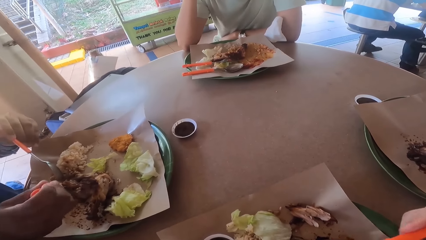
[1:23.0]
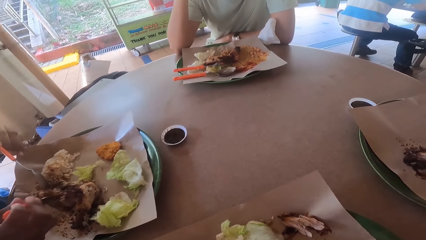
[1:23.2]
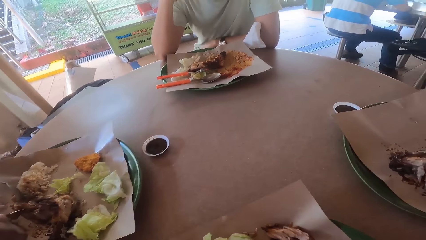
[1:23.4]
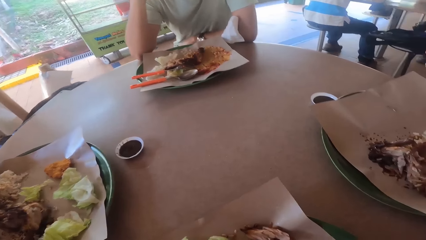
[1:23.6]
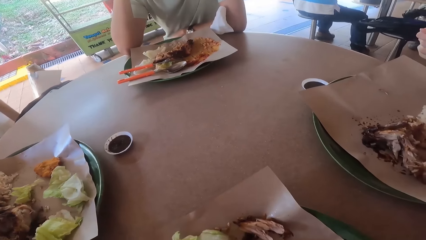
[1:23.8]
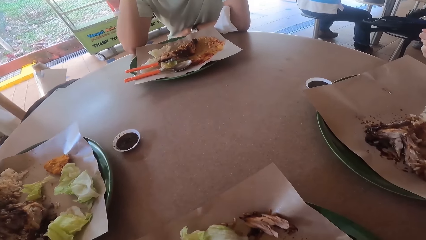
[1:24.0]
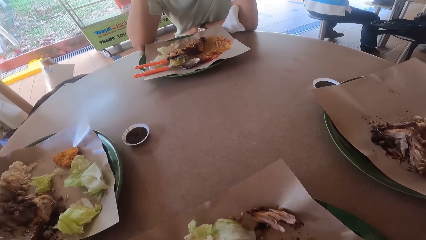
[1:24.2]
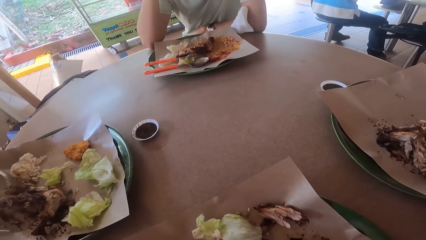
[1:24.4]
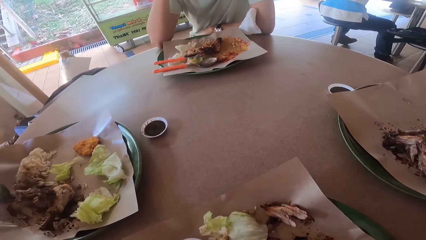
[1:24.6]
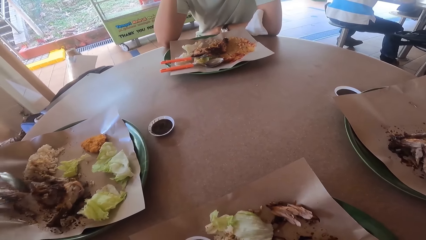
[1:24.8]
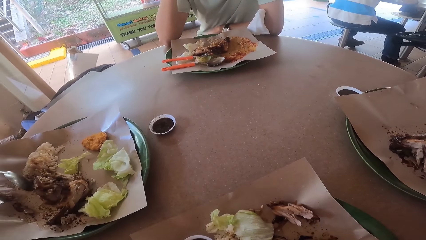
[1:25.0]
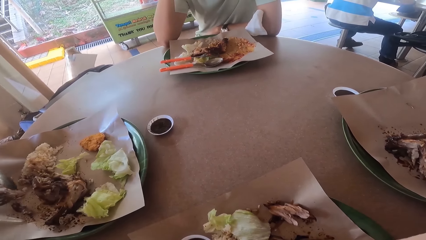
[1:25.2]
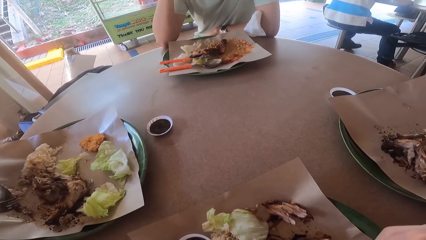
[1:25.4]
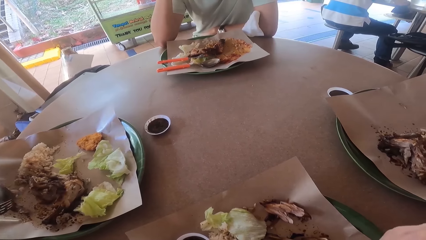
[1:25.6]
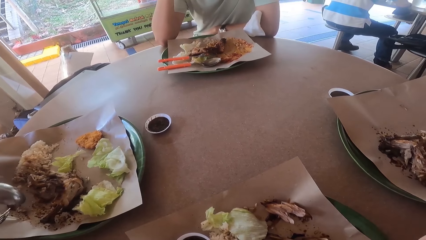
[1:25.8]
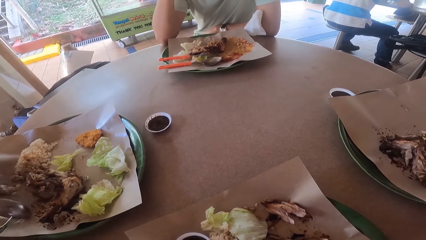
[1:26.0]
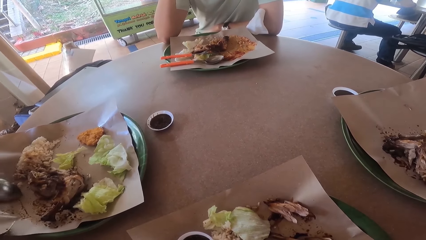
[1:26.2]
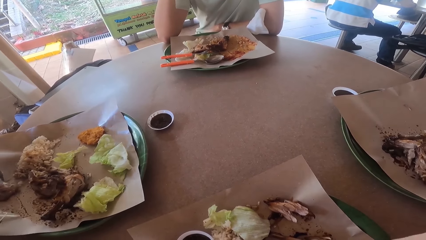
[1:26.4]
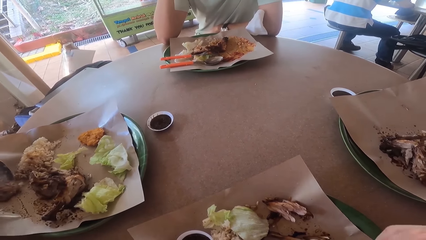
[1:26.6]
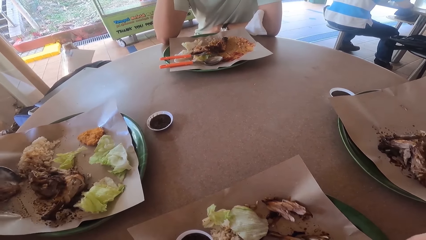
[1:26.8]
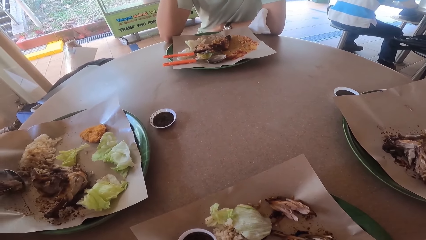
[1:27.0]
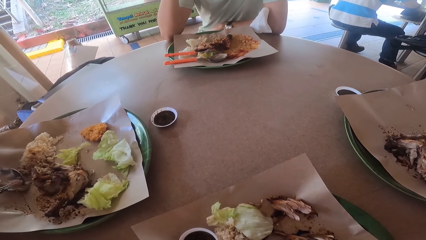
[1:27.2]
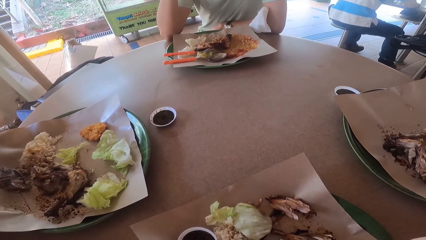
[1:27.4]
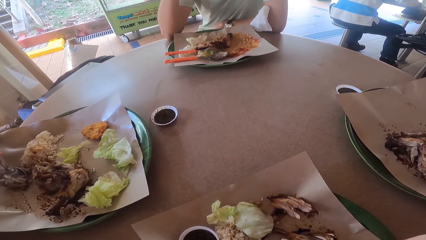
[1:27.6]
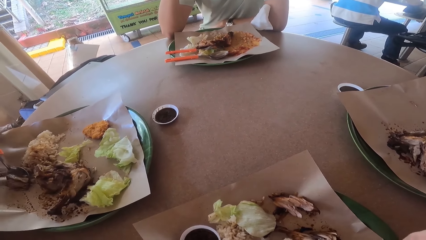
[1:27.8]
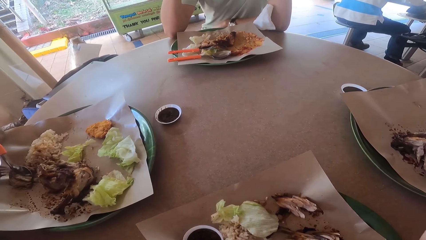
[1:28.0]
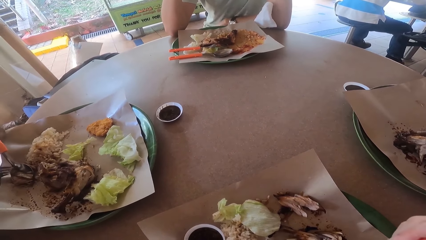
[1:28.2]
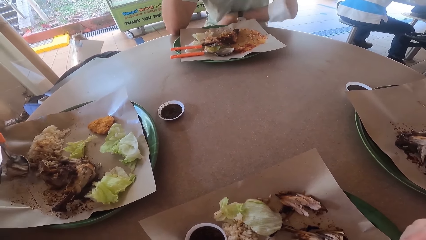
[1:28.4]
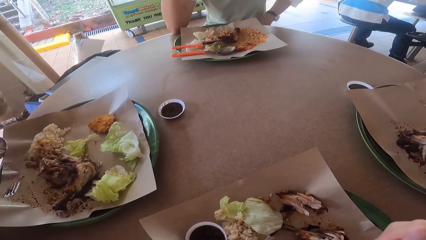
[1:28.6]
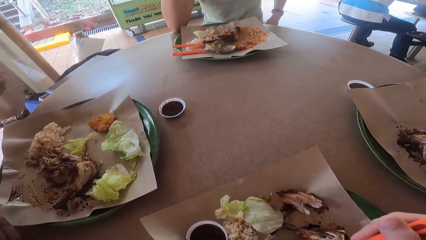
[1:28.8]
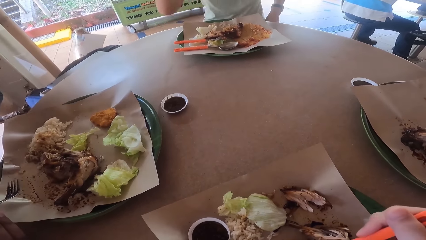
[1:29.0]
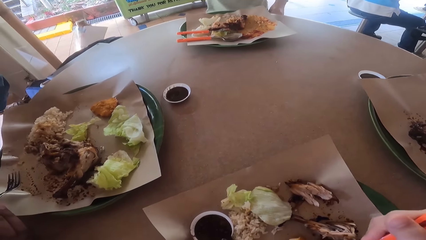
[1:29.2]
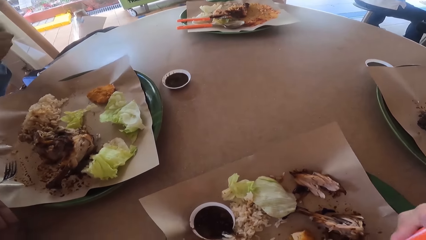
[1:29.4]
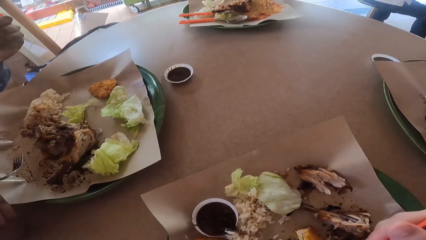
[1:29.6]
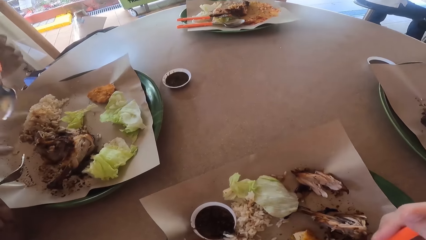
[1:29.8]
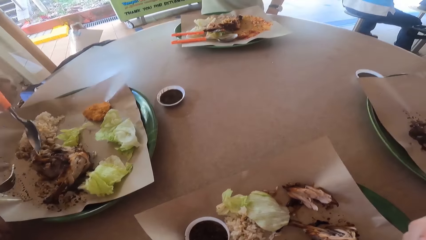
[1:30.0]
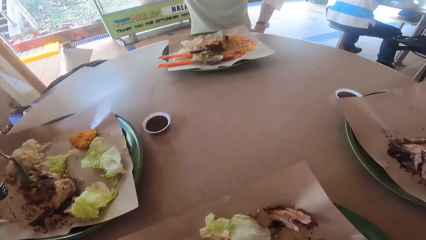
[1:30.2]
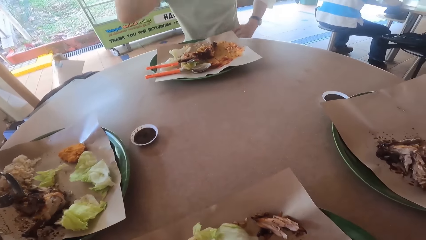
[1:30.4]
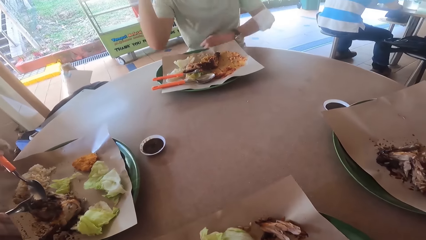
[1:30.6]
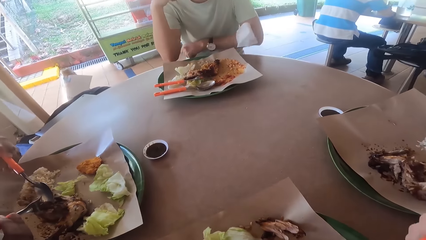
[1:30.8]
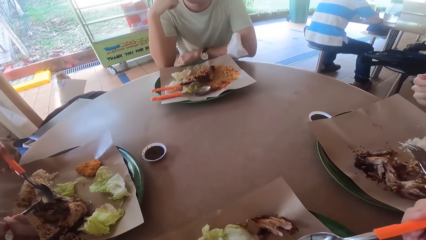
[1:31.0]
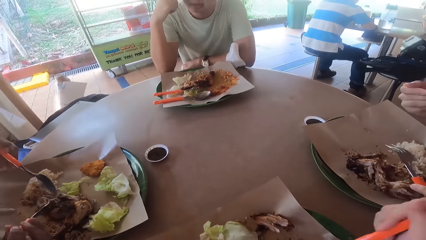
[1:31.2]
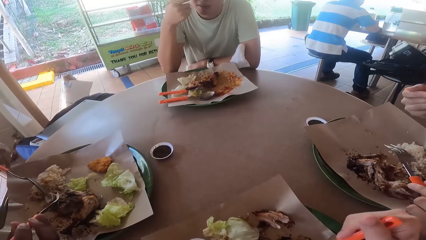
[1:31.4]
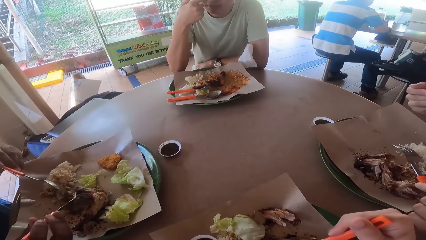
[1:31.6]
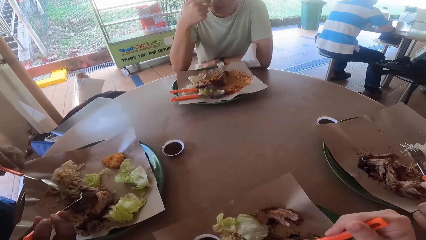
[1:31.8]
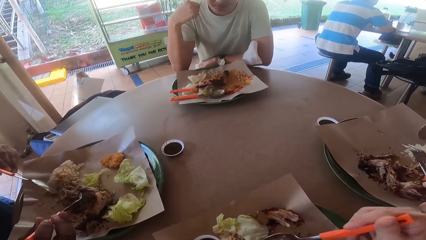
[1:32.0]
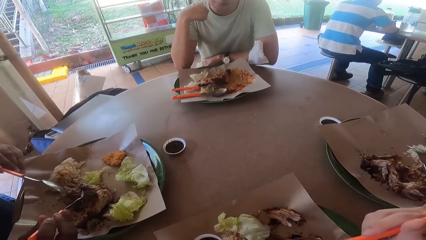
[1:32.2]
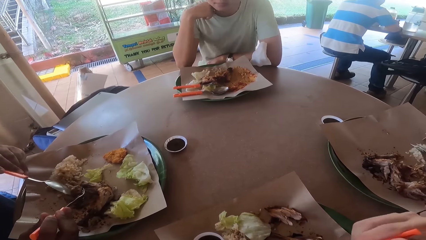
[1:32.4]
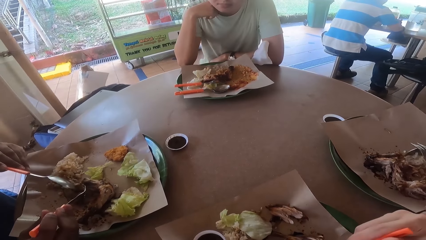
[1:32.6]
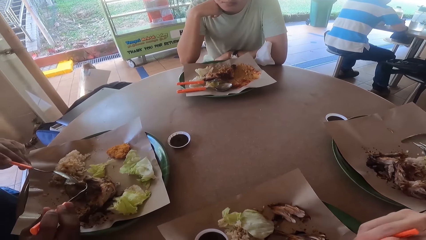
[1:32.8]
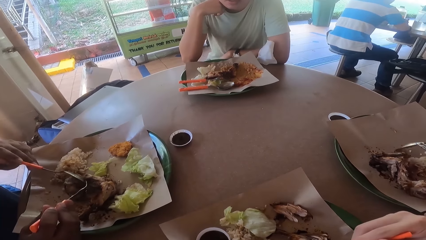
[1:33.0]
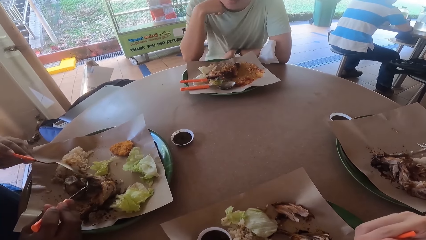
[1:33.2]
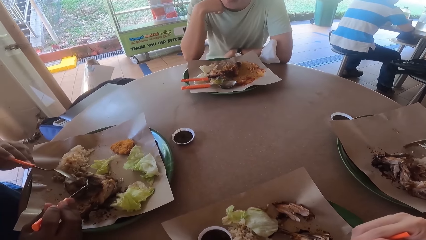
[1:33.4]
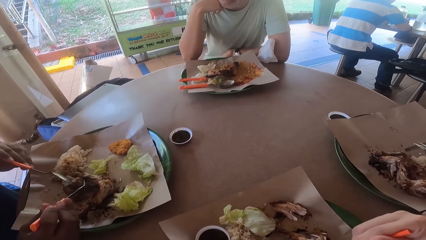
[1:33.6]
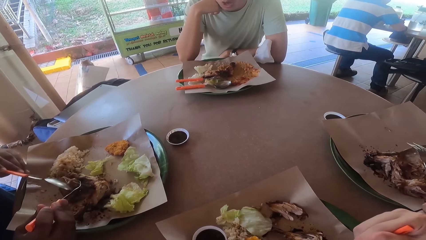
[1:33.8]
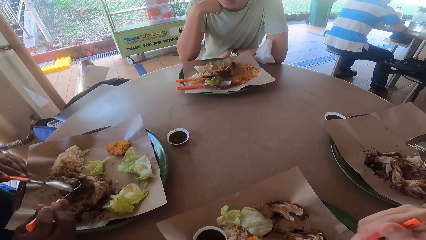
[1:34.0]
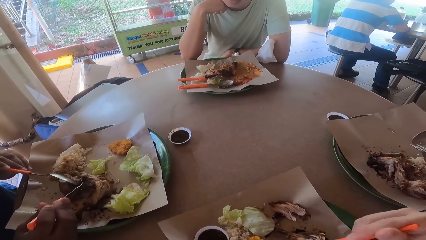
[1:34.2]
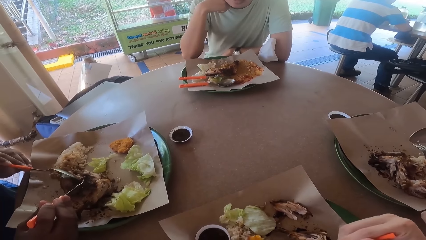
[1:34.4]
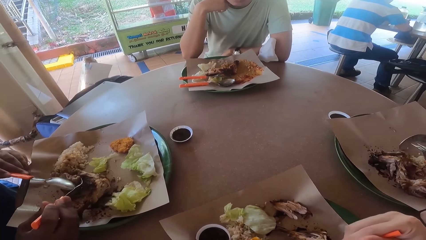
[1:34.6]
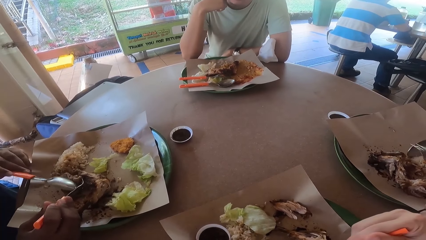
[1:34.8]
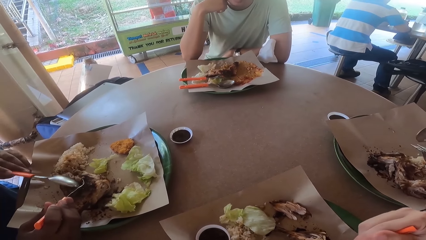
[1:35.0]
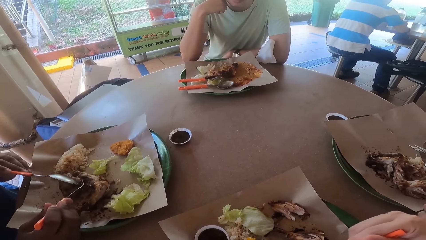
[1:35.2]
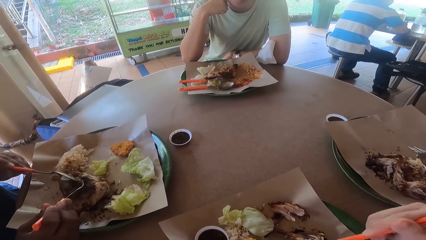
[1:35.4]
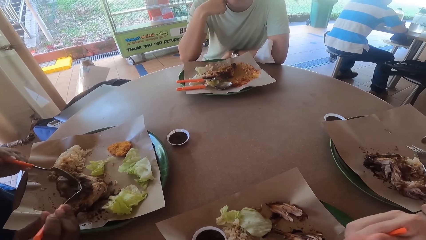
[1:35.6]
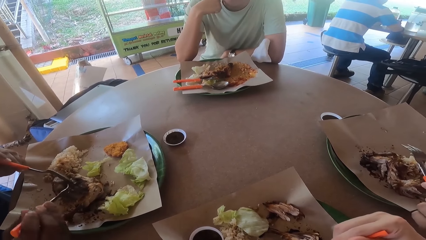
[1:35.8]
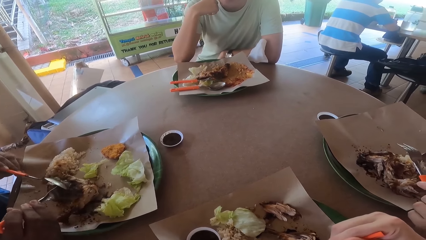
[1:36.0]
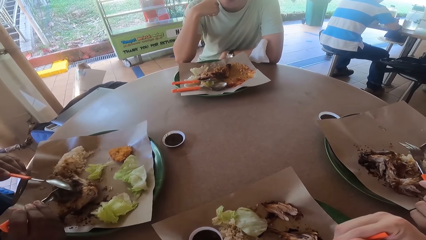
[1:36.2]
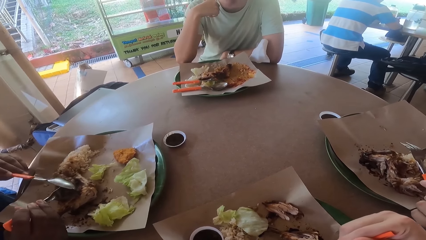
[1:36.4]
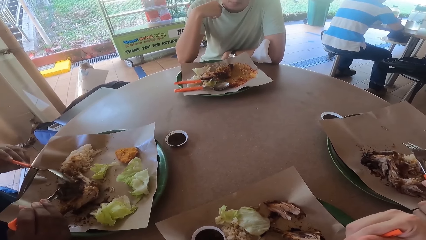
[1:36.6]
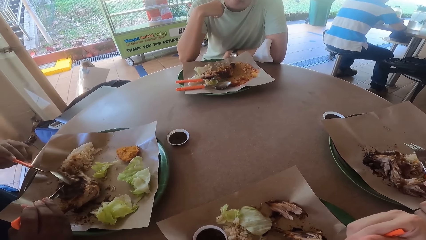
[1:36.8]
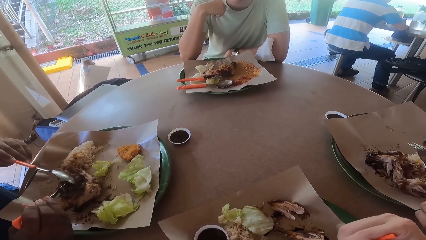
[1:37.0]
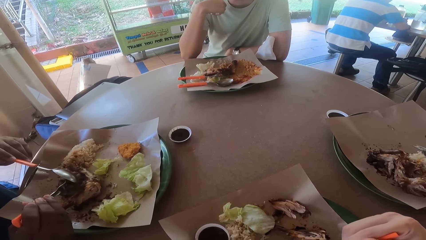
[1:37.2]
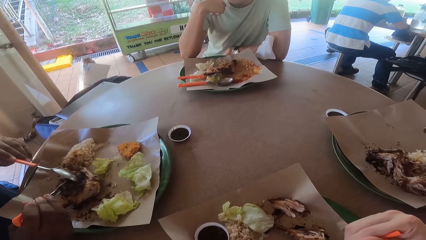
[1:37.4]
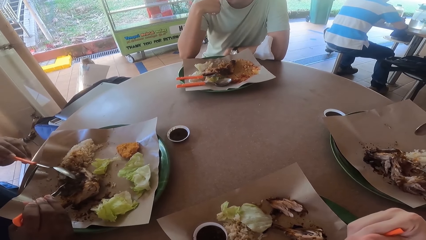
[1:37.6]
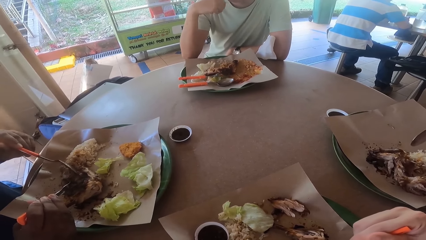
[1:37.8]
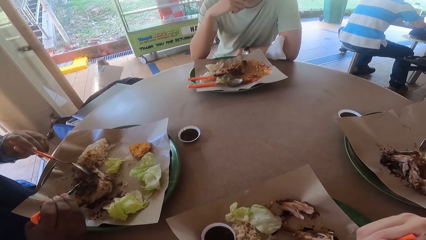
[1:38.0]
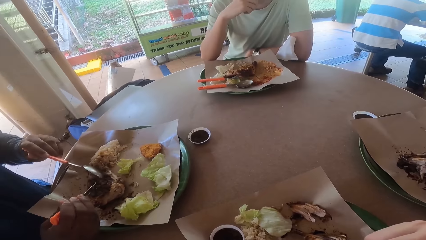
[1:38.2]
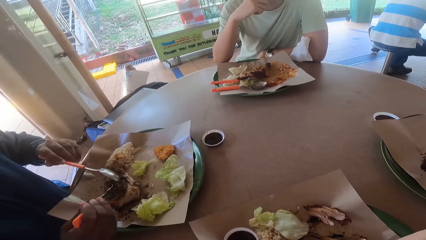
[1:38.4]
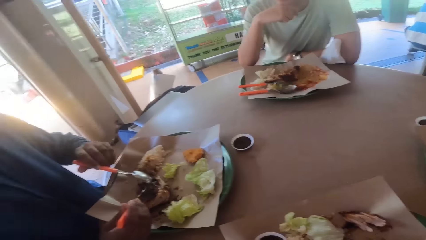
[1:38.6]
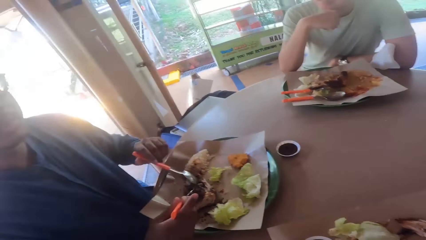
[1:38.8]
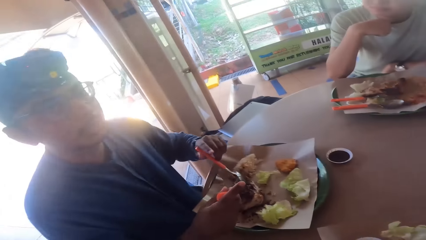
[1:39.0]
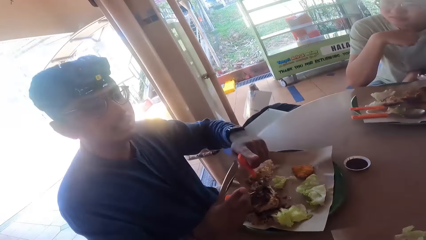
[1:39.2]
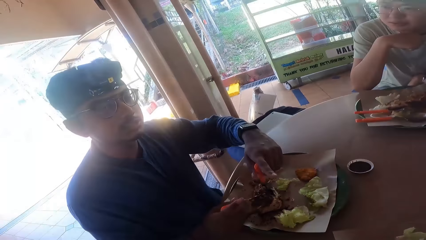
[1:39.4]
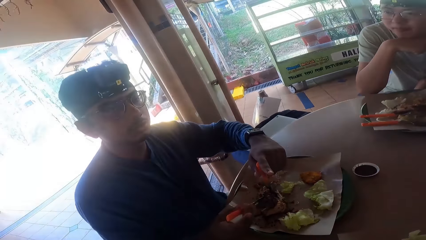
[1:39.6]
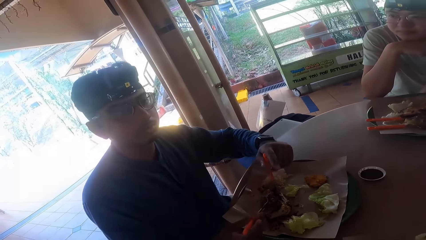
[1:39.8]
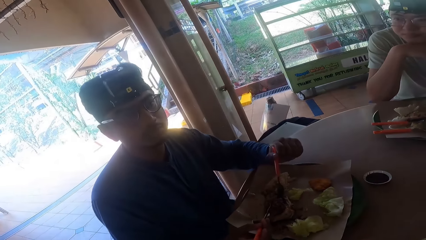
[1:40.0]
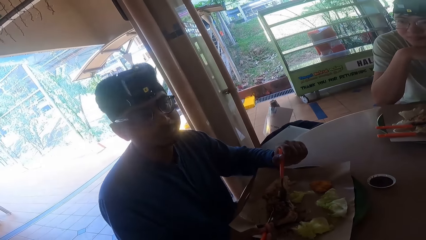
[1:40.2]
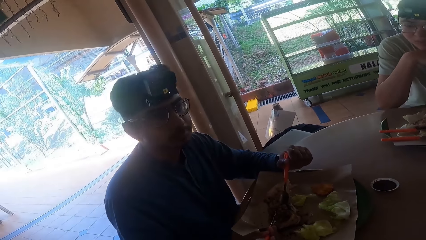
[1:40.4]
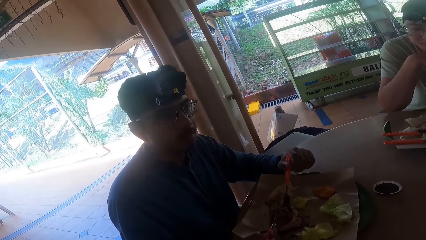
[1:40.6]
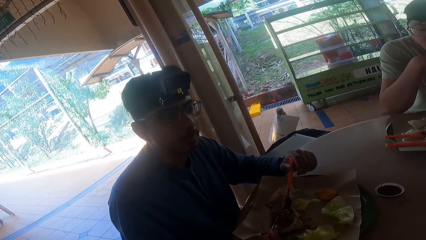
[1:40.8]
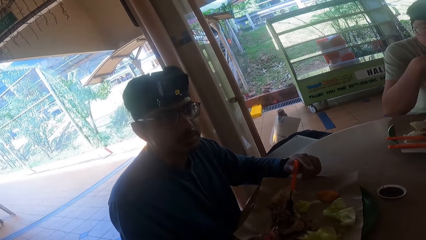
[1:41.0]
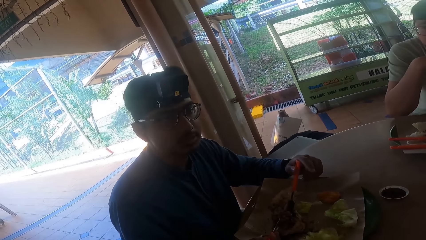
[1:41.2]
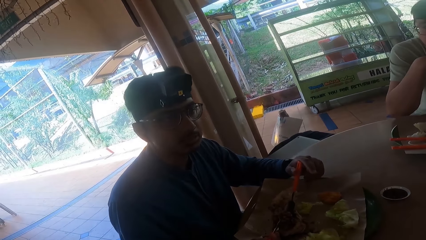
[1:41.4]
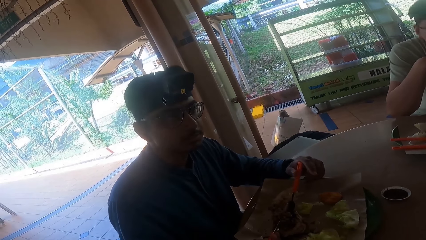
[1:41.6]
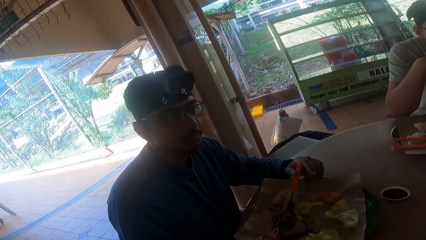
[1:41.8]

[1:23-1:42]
A man fetches food from his plate and eats food from his plate. The man converses with the camera wearer.
